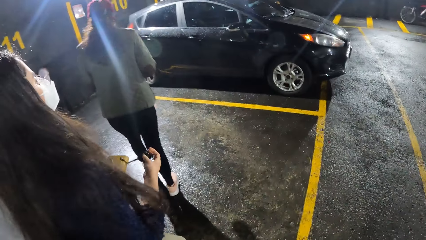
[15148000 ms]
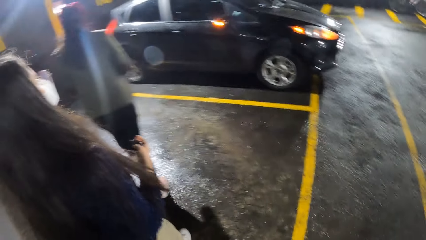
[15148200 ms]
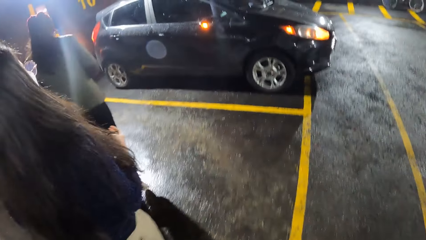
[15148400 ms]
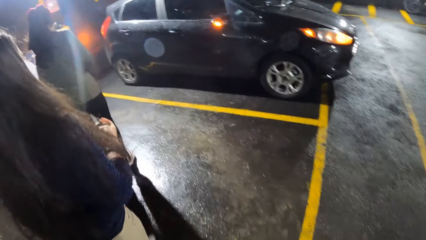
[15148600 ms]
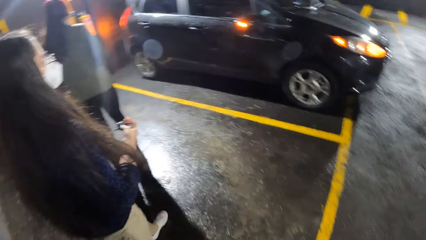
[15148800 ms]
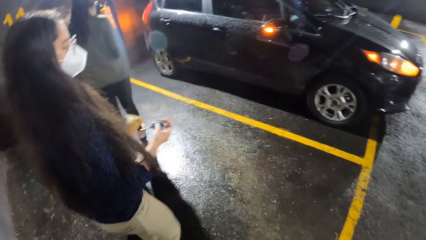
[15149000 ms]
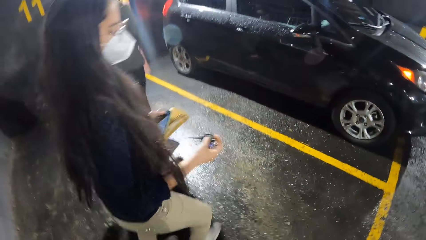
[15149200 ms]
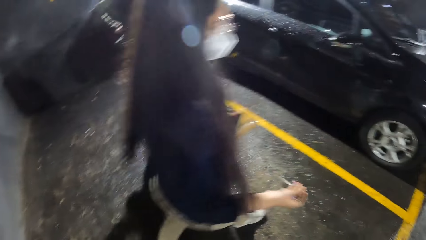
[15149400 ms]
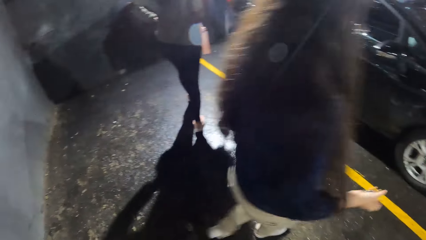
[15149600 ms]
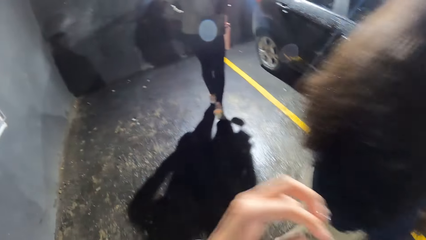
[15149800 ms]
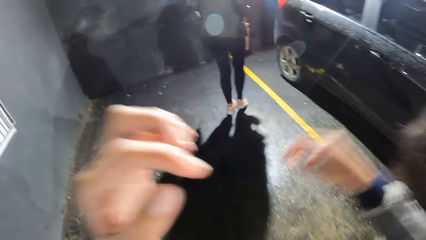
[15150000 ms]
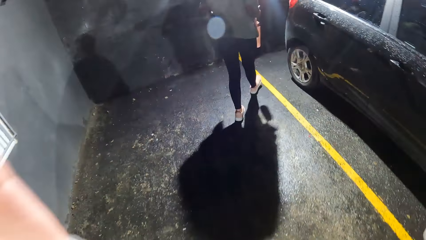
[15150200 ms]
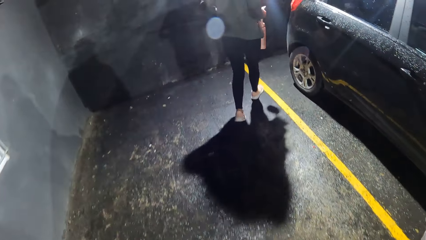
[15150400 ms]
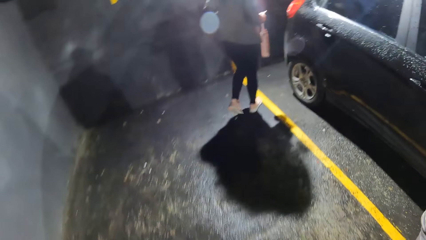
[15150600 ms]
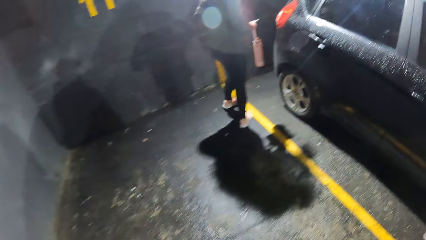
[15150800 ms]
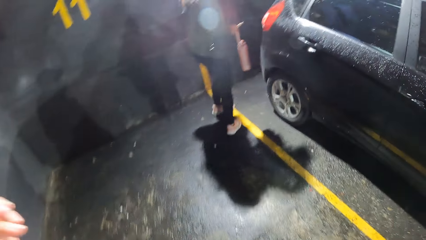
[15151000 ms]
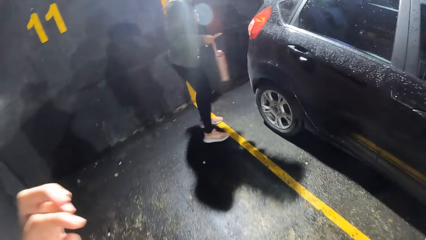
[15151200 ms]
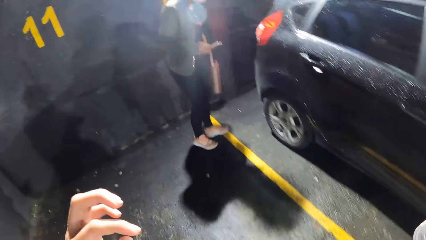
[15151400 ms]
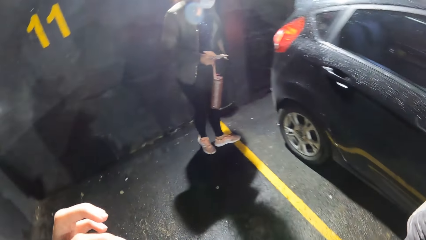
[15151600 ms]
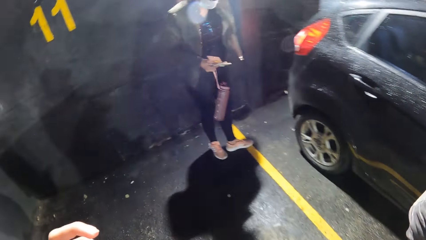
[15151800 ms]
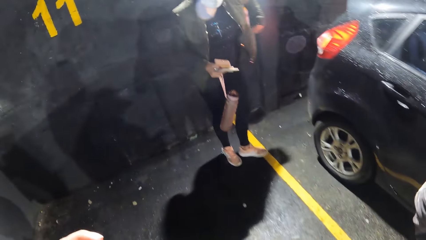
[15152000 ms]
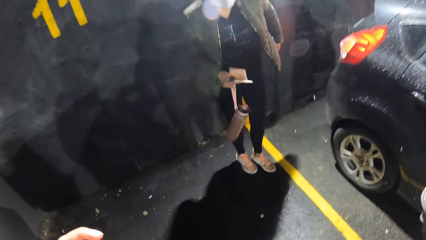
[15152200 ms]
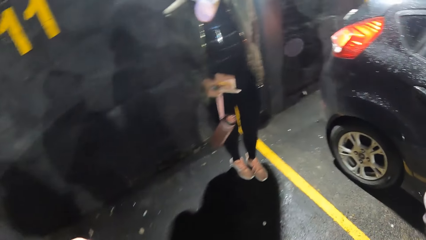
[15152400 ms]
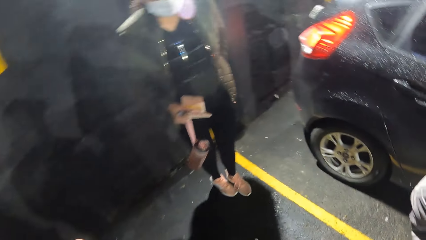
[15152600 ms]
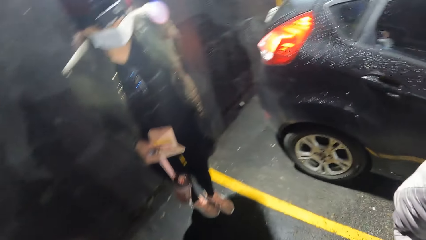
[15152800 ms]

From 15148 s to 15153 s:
The first person walks away and walks past the camera wearer. The camera wearer raises both hands. They walk behind another person. The other person stands beside the car. The camera wearer moves the left hand.
